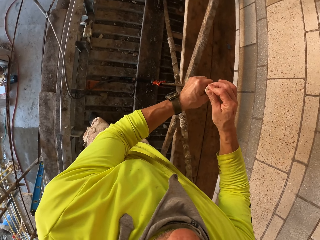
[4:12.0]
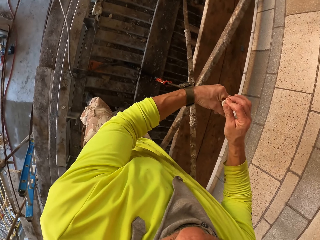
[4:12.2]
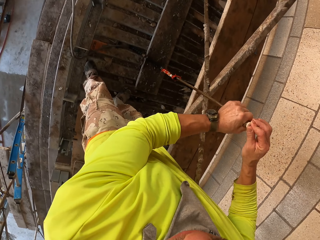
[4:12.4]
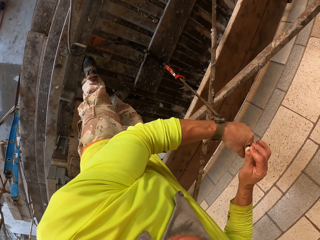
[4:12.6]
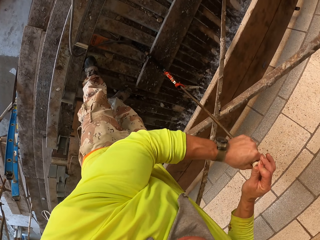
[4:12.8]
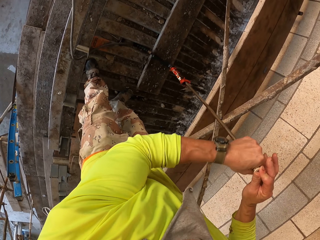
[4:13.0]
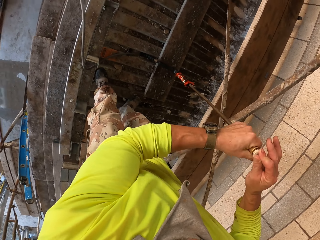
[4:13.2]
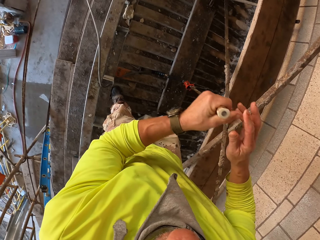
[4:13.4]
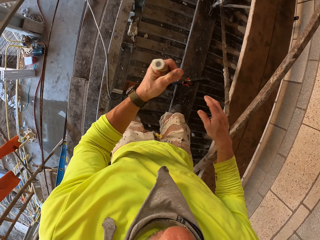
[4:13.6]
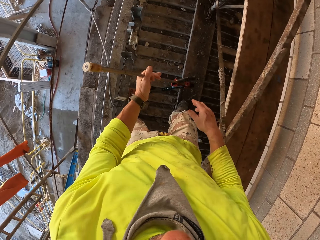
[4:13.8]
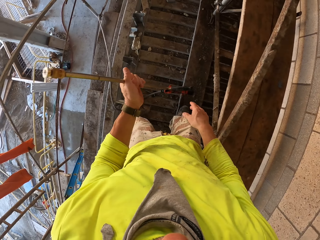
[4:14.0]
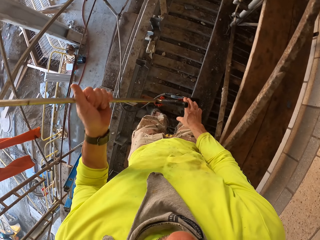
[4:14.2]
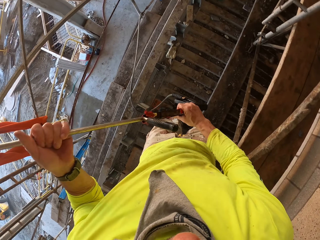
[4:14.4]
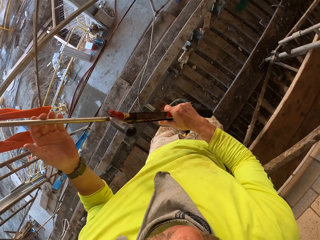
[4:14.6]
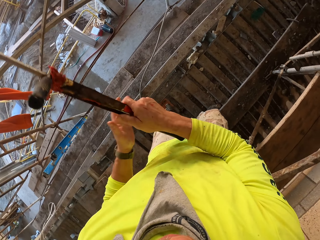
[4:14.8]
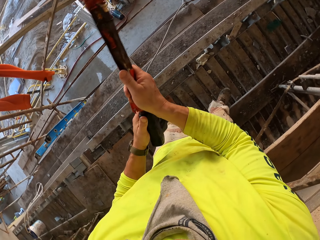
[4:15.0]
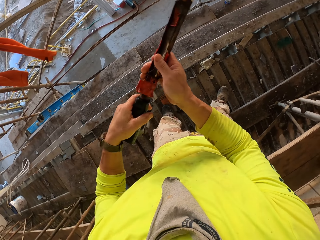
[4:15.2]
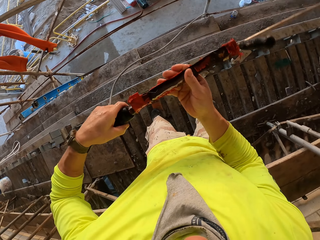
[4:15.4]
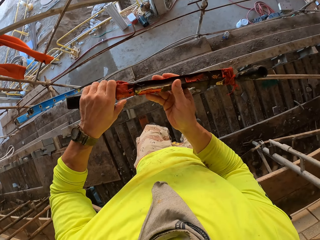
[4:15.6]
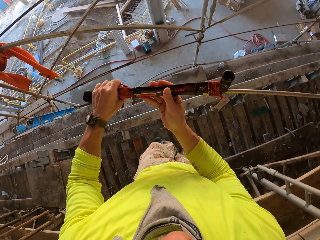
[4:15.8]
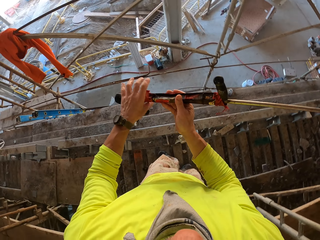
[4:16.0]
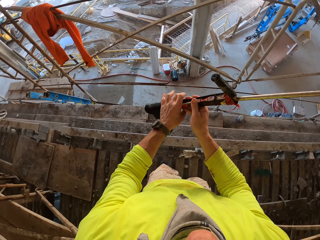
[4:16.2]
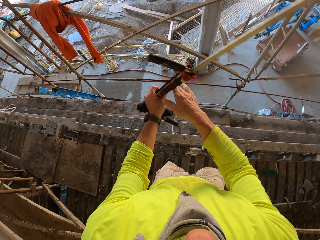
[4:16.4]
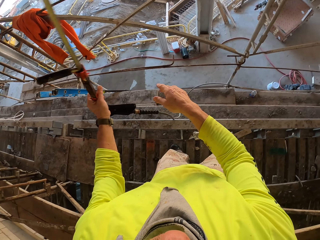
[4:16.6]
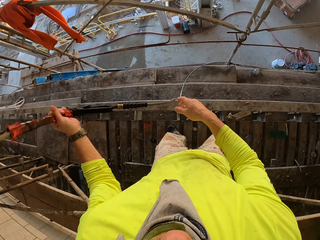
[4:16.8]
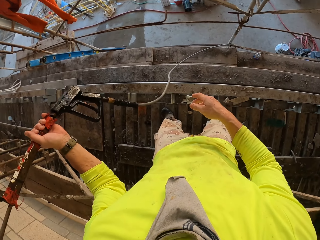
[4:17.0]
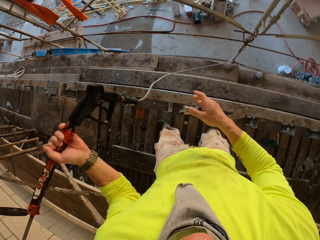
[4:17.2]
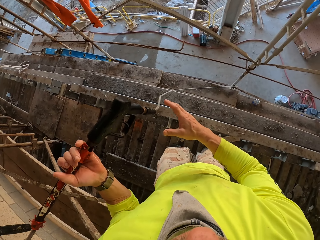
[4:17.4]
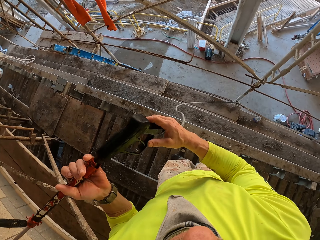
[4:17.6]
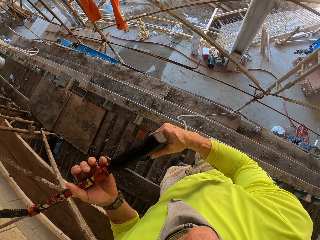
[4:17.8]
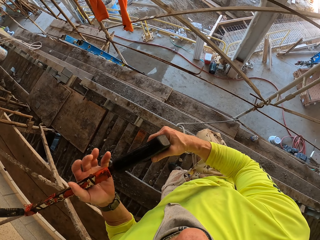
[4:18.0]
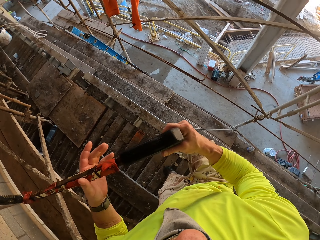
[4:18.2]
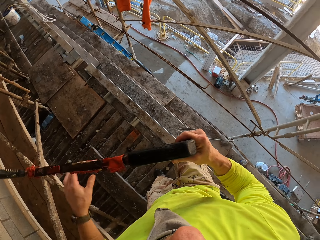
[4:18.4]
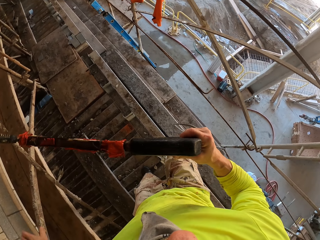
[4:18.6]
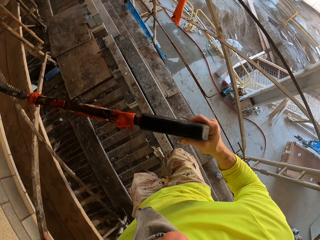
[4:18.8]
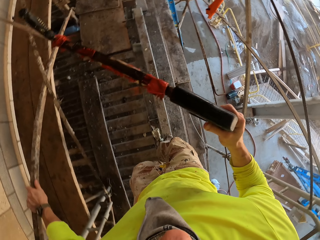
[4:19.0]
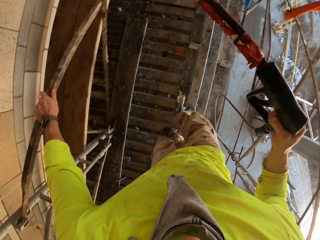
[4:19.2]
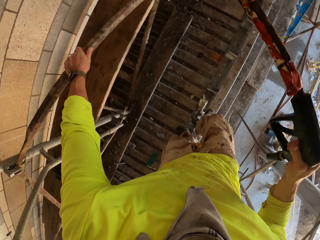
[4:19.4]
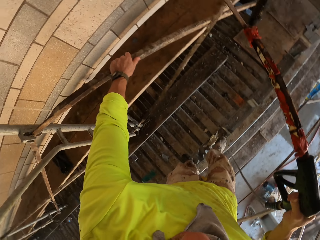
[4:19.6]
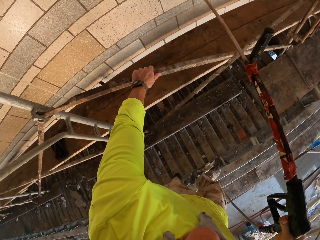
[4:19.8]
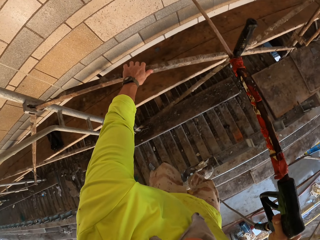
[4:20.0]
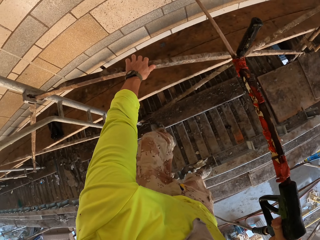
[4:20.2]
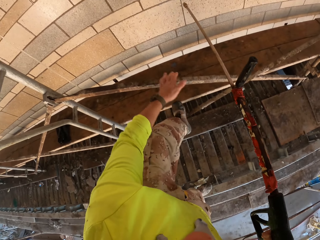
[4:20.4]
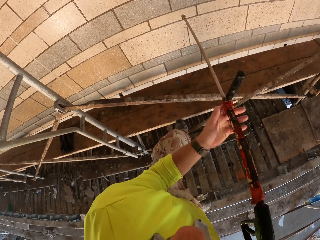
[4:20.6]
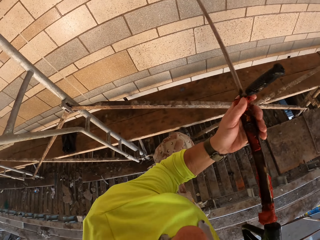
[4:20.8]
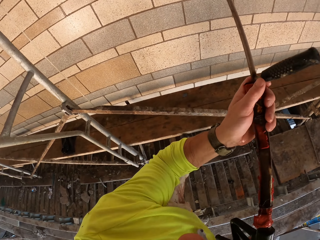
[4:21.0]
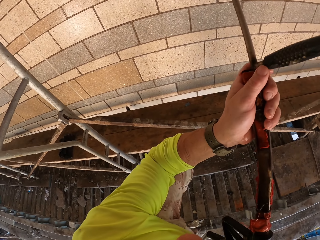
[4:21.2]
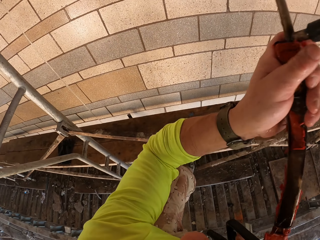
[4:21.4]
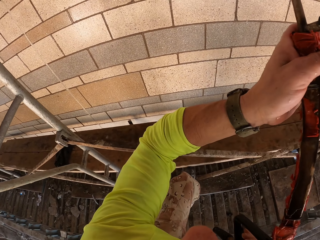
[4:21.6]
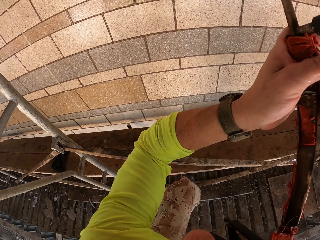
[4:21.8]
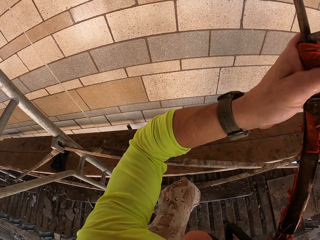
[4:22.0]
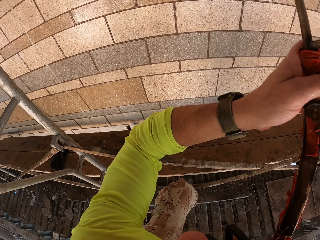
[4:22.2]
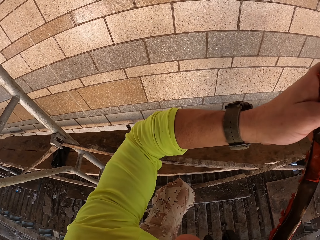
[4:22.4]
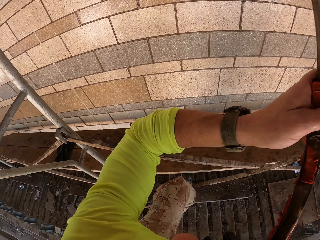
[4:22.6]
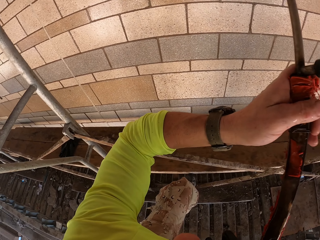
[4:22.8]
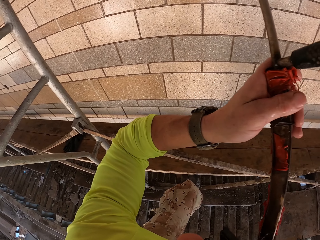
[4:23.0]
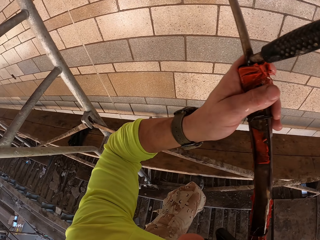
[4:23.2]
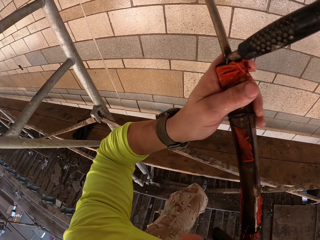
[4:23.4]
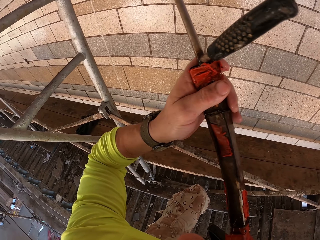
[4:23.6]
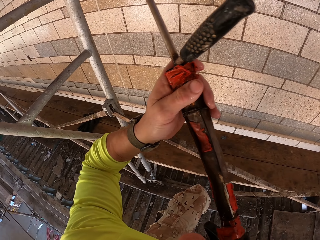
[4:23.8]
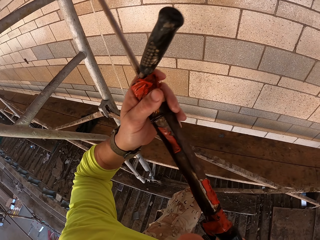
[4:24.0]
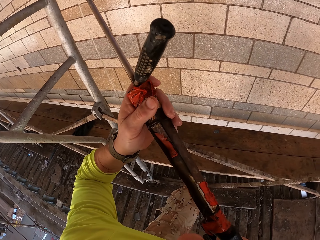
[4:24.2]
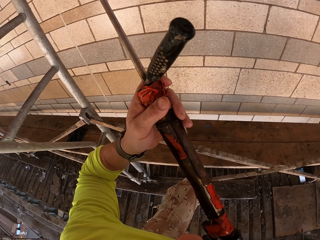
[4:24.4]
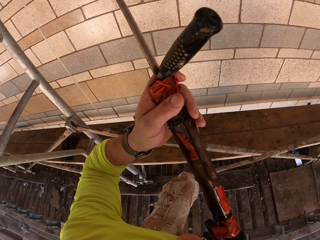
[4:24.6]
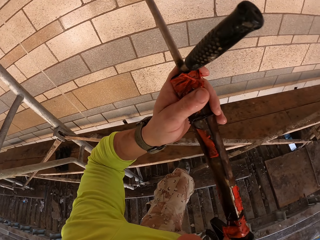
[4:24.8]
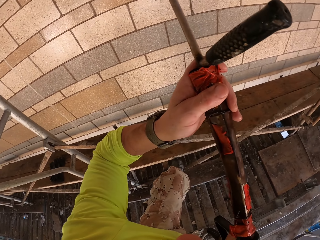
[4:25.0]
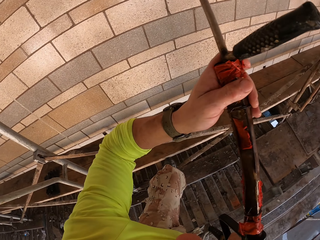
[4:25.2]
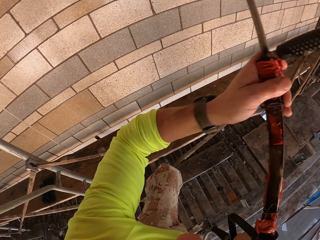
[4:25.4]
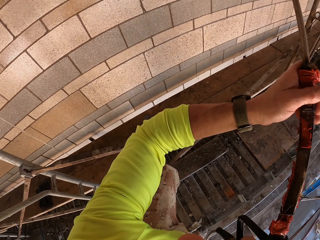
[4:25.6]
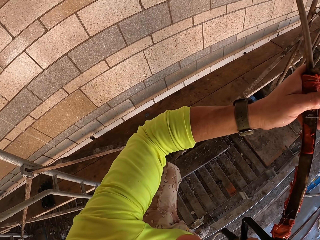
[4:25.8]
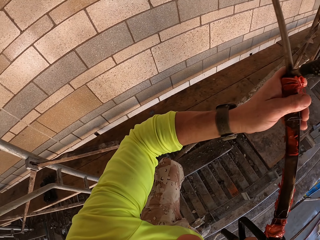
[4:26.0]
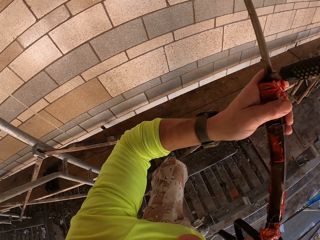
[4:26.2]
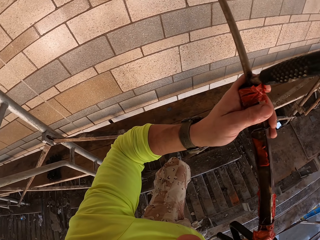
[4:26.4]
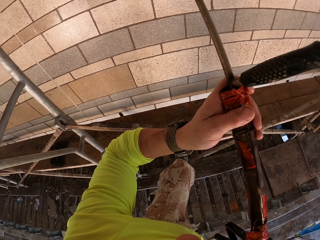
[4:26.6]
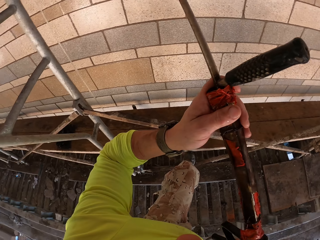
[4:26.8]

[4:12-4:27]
The camera wearer turns to the side. They lift the stirrup spray. They hold the Loctite PL3 tip. They move the stirrup spray around. They hold the stirrup spray. They hold the scaffold. They turn to the side. They put the left foot on the scaffold. They spray across the wall with the Loctite PL3.

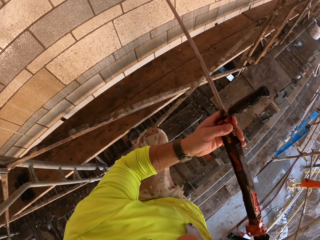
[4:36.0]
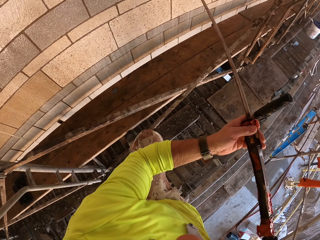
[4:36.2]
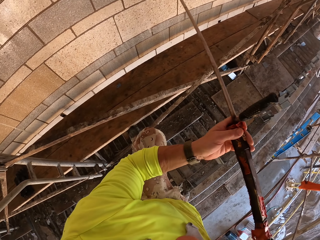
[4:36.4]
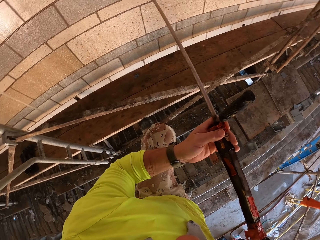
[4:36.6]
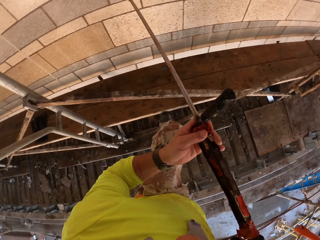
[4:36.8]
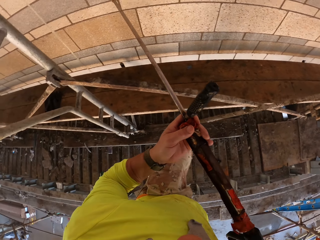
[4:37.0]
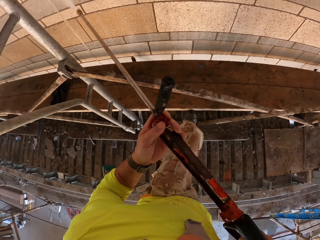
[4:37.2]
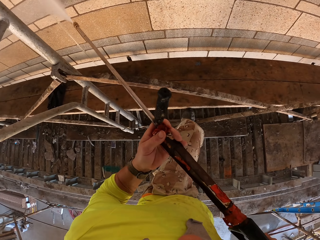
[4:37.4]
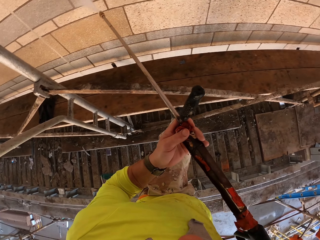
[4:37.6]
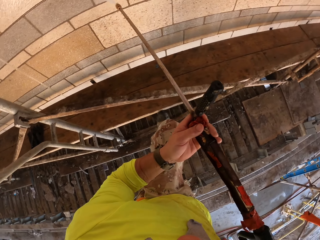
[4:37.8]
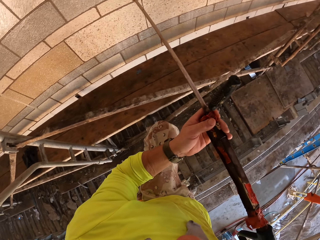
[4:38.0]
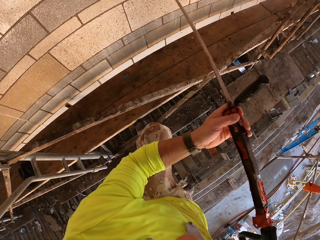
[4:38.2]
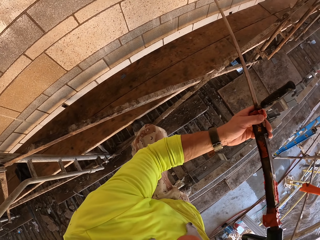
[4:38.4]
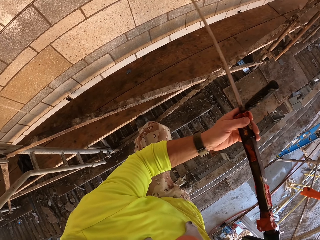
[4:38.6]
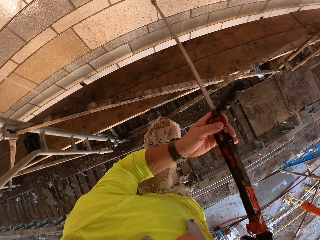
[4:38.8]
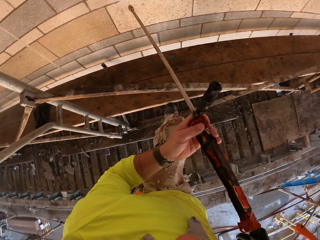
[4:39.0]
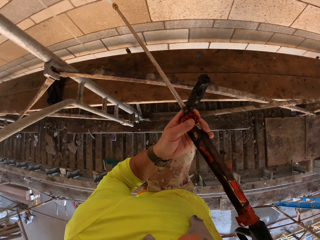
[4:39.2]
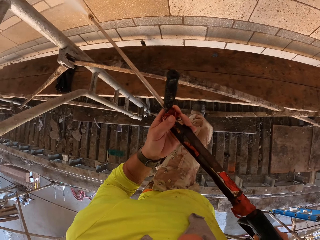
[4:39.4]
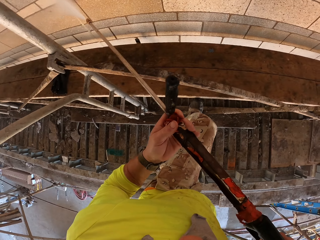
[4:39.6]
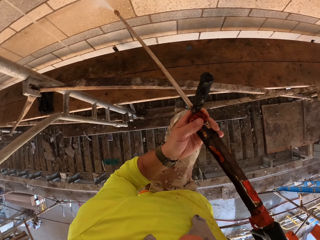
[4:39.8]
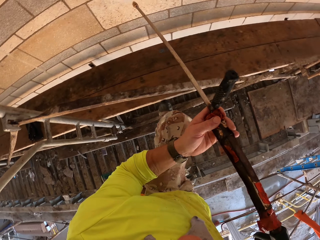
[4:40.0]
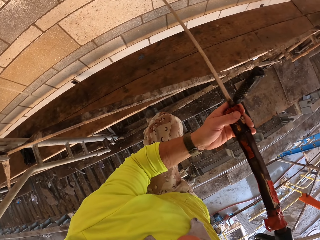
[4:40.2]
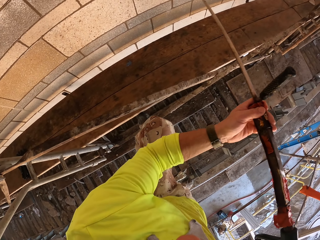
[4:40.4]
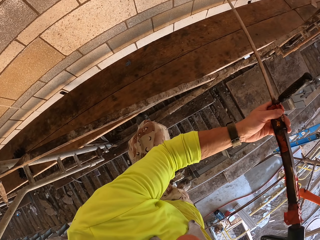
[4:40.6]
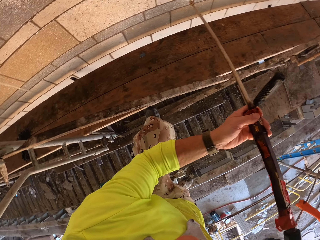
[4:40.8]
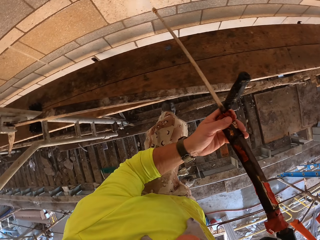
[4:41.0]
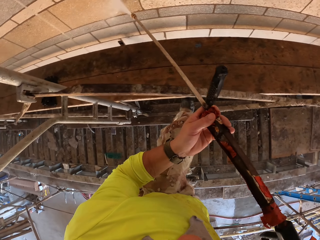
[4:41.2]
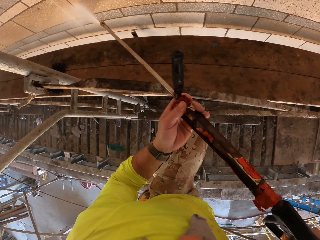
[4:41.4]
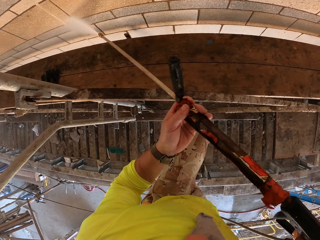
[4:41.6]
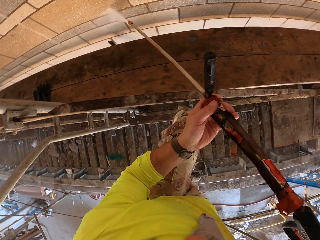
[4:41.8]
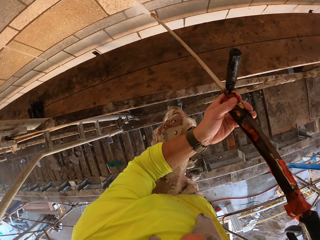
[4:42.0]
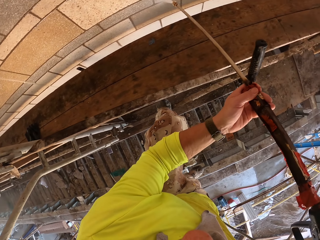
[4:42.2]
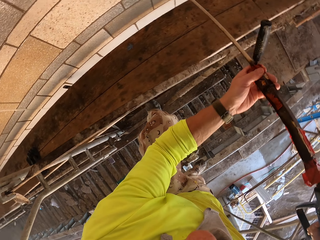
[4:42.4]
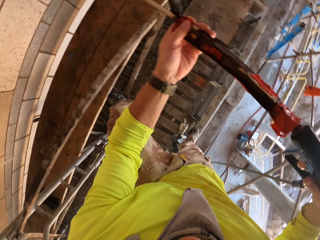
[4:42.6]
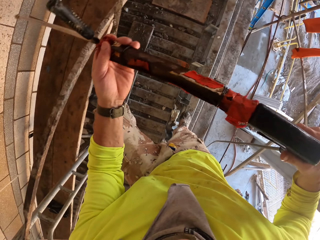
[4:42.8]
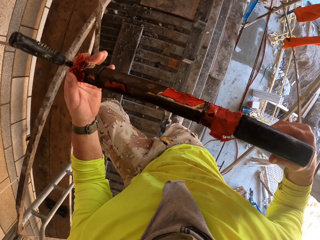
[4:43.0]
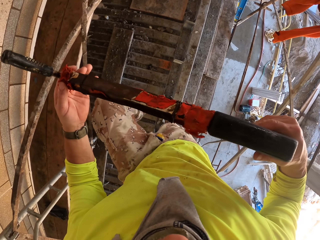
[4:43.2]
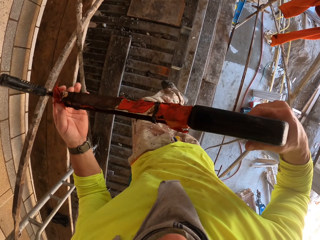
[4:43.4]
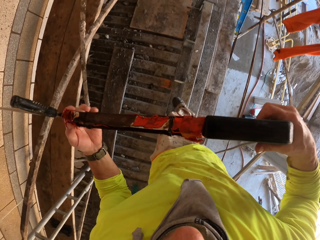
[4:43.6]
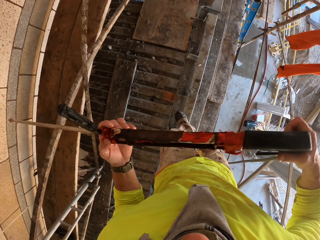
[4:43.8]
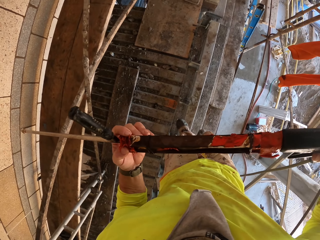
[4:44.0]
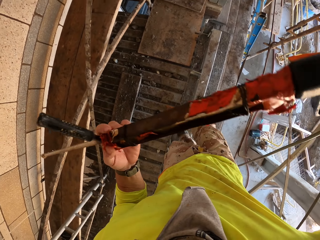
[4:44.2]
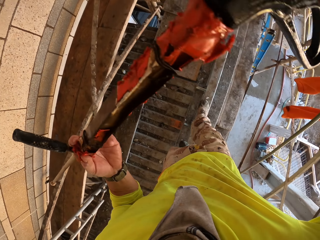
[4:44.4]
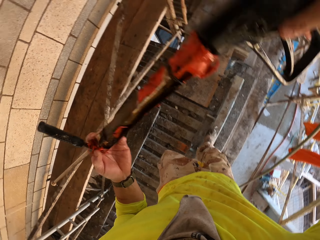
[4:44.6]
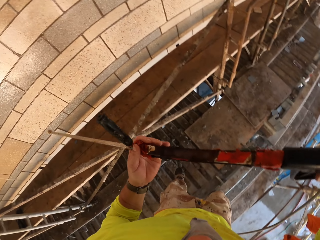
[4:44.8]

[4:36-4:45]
The camera wearer turns to the side. They spray the wall with the Loctite PL3. They turn to the side. They put the left foot down. They spray across the wall.
